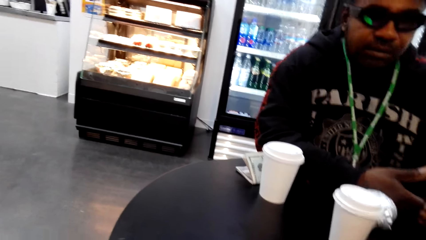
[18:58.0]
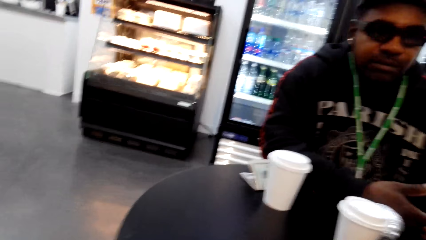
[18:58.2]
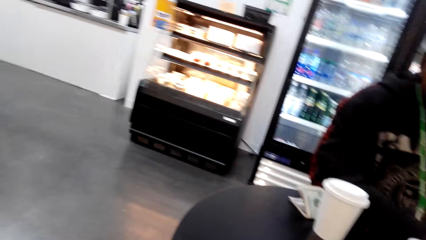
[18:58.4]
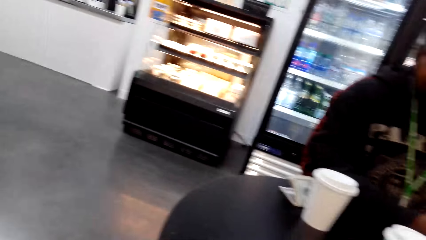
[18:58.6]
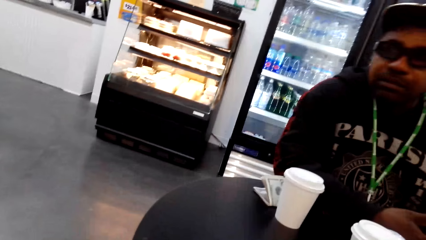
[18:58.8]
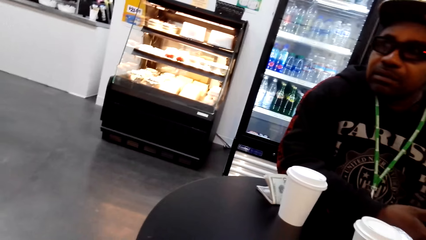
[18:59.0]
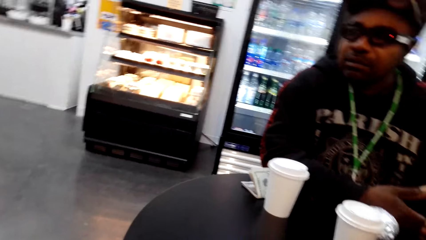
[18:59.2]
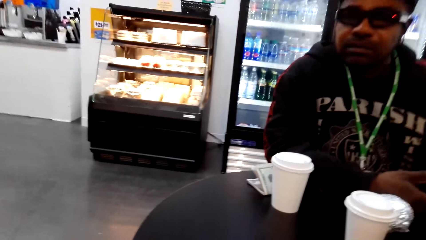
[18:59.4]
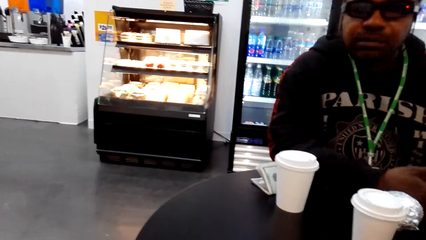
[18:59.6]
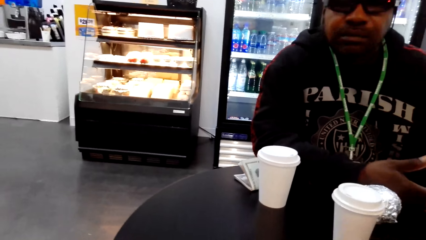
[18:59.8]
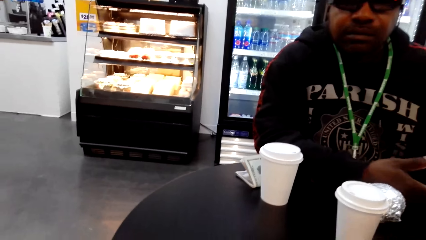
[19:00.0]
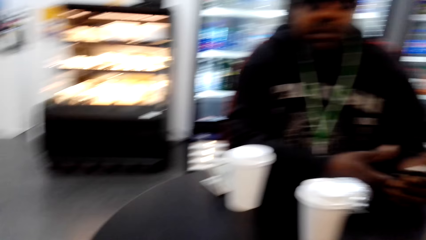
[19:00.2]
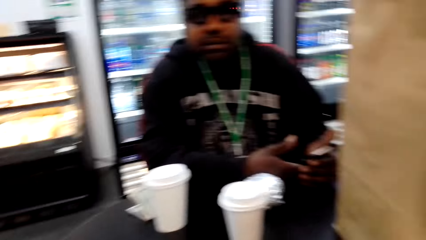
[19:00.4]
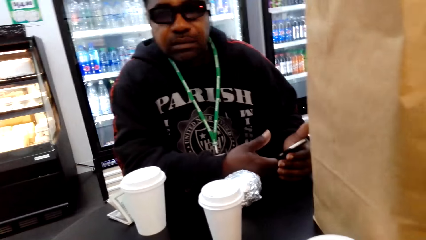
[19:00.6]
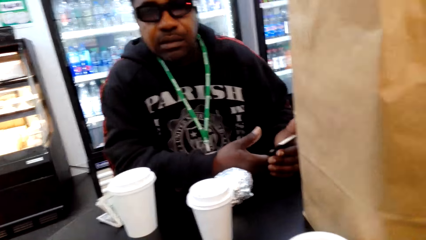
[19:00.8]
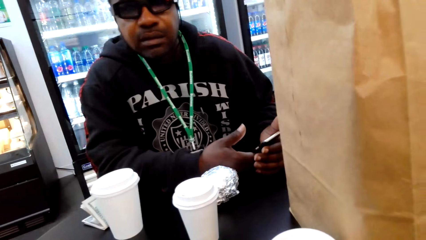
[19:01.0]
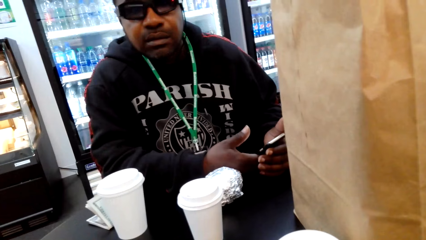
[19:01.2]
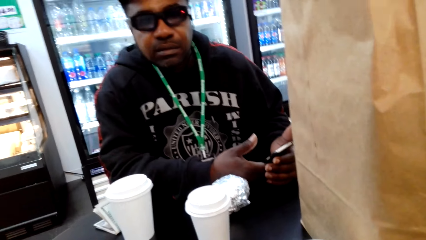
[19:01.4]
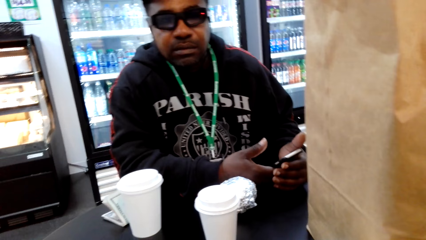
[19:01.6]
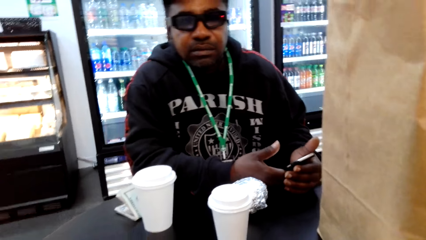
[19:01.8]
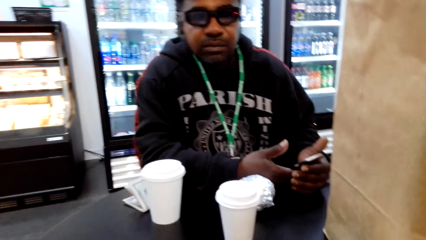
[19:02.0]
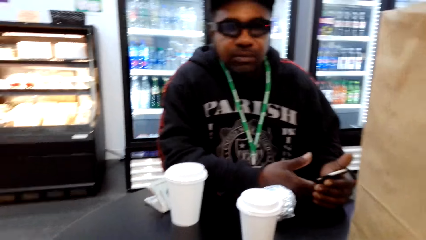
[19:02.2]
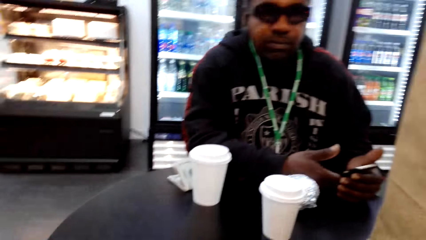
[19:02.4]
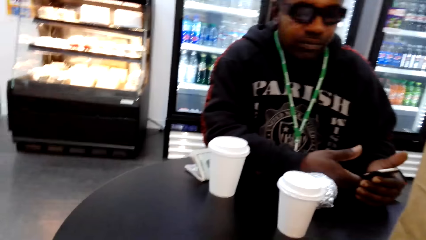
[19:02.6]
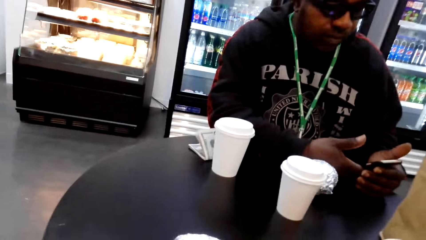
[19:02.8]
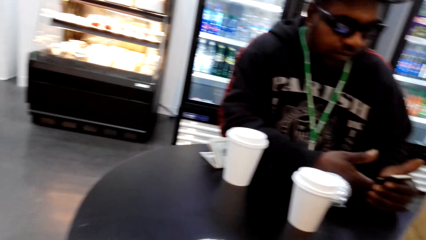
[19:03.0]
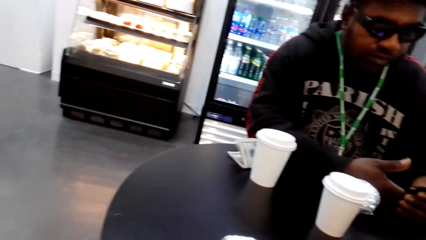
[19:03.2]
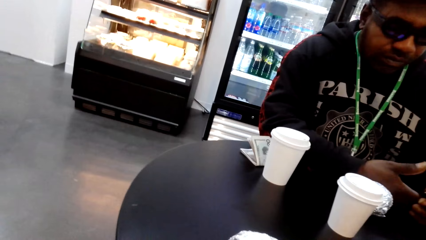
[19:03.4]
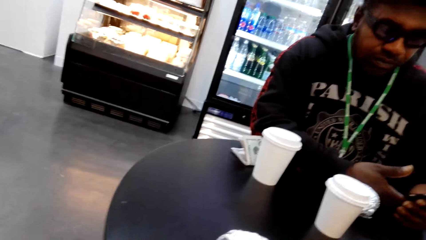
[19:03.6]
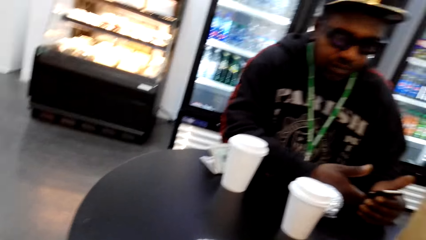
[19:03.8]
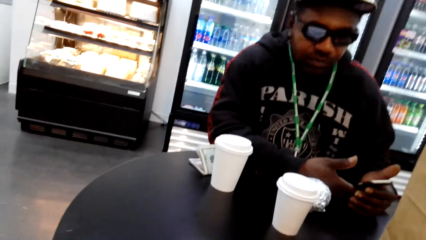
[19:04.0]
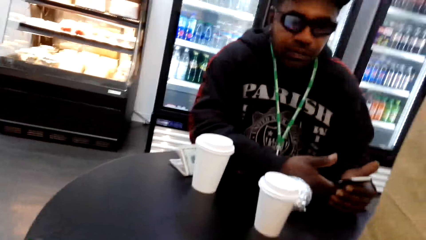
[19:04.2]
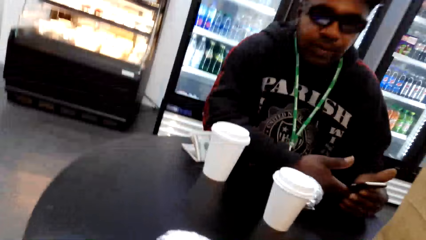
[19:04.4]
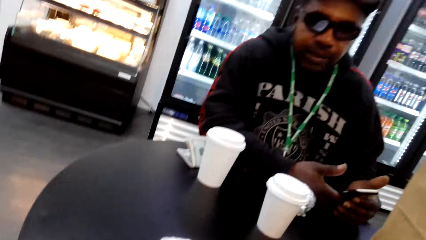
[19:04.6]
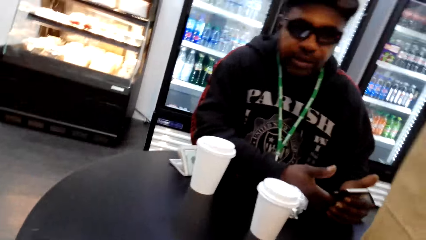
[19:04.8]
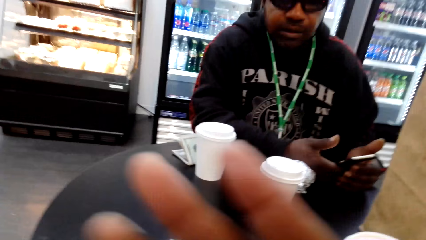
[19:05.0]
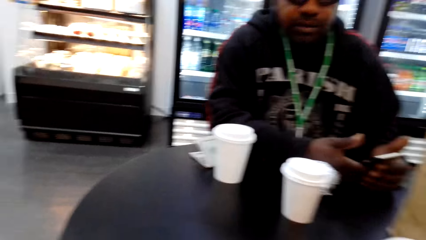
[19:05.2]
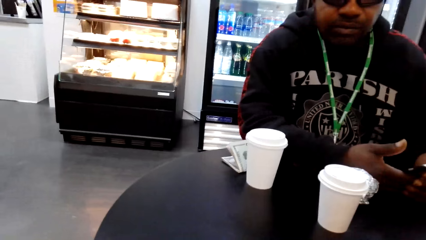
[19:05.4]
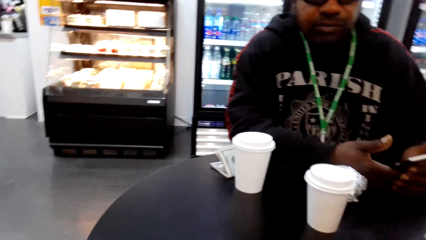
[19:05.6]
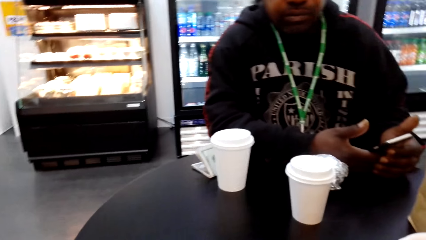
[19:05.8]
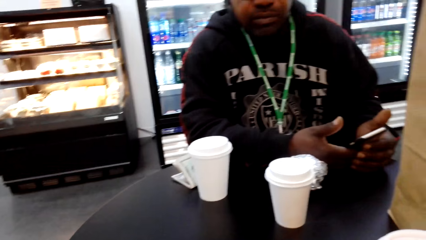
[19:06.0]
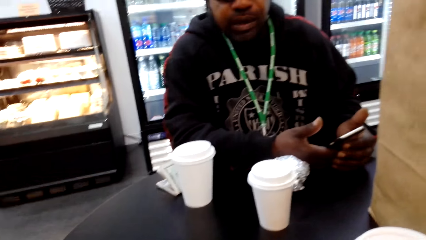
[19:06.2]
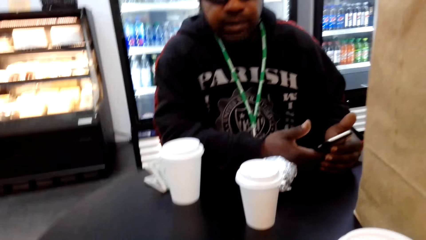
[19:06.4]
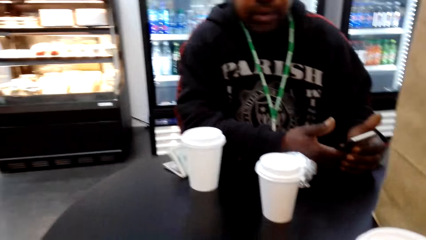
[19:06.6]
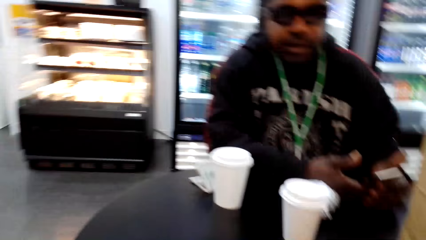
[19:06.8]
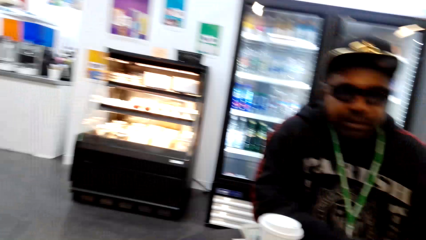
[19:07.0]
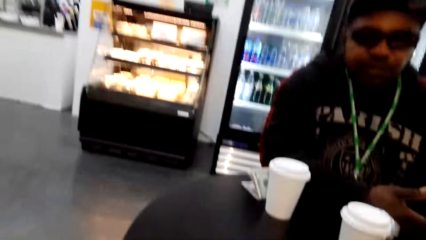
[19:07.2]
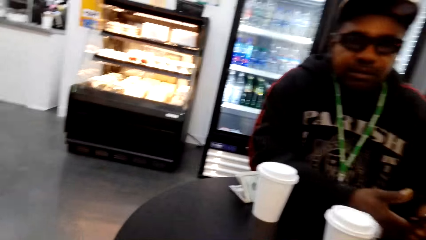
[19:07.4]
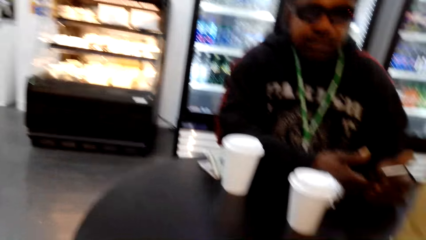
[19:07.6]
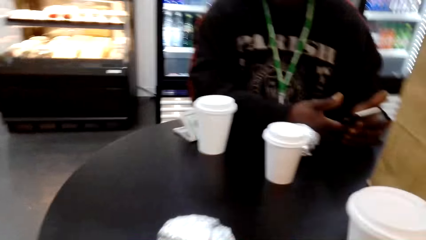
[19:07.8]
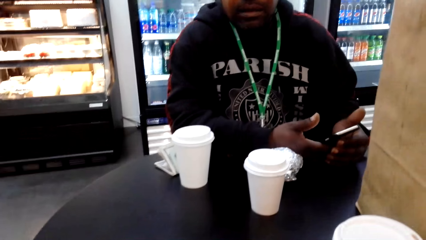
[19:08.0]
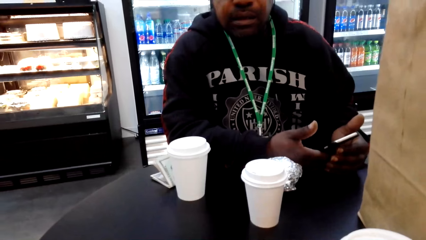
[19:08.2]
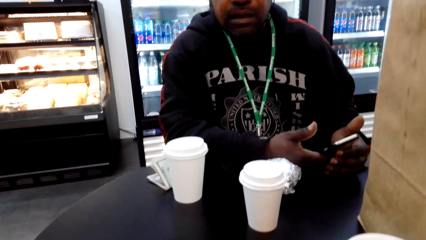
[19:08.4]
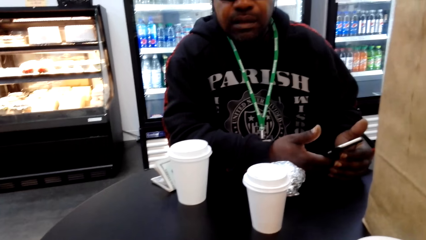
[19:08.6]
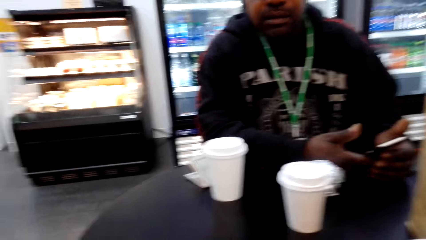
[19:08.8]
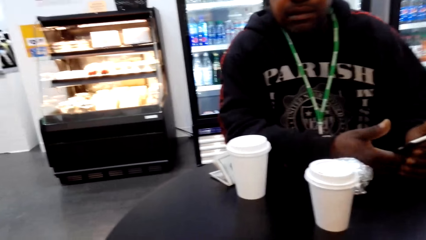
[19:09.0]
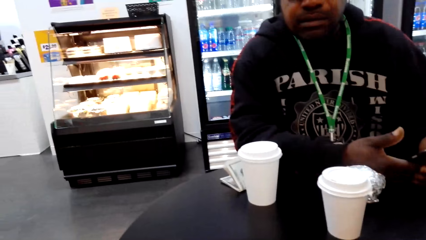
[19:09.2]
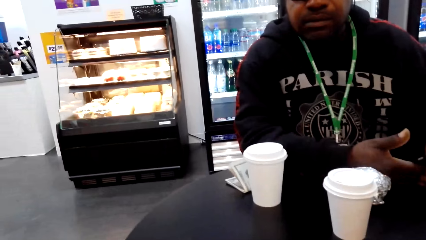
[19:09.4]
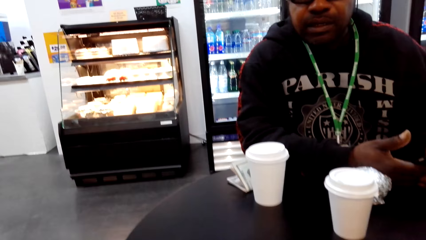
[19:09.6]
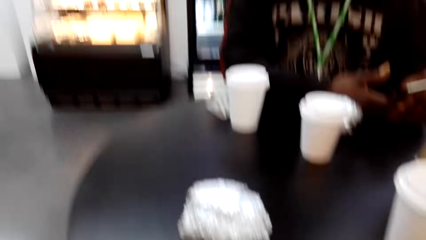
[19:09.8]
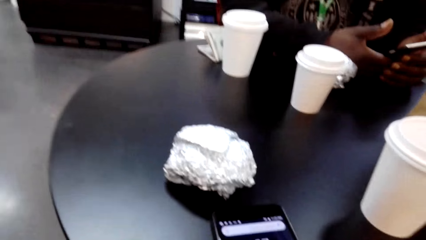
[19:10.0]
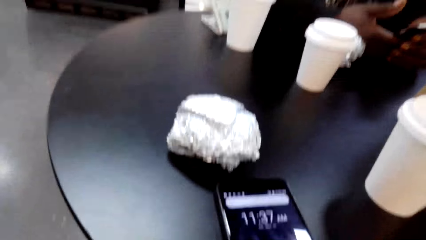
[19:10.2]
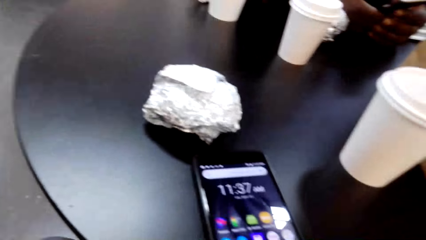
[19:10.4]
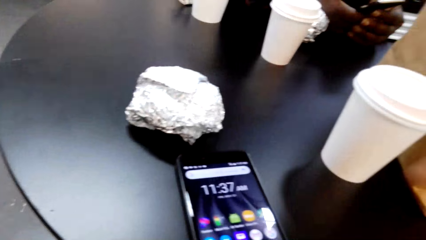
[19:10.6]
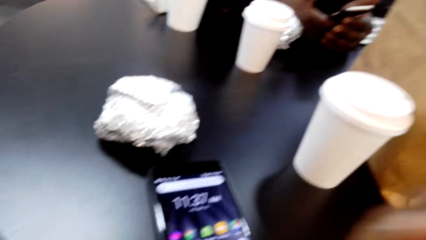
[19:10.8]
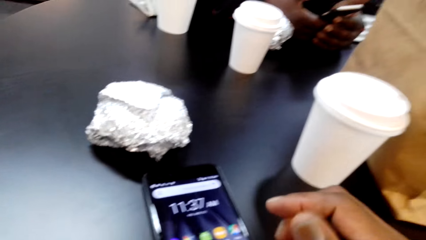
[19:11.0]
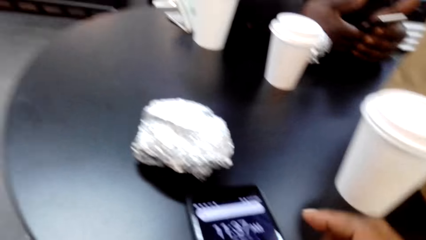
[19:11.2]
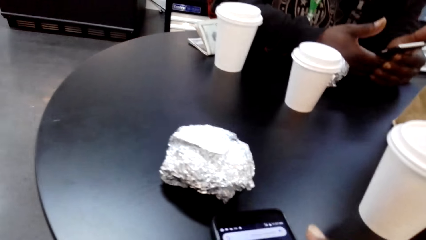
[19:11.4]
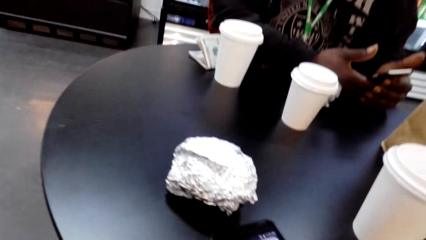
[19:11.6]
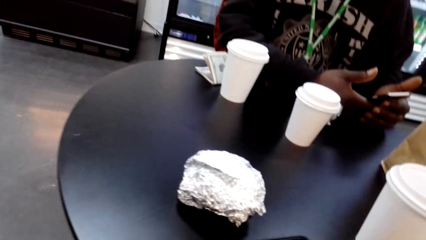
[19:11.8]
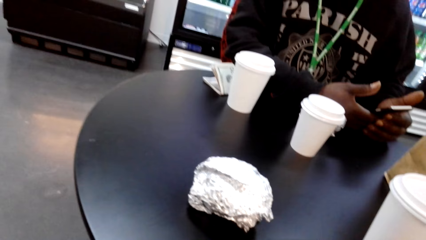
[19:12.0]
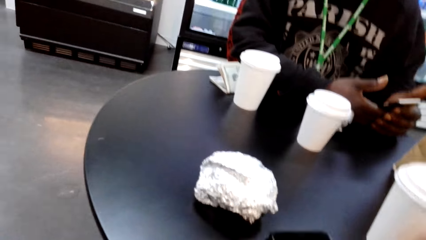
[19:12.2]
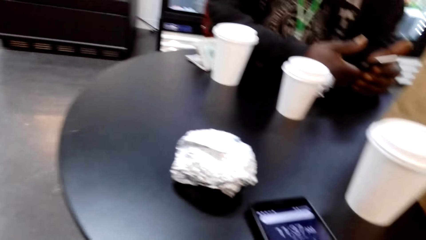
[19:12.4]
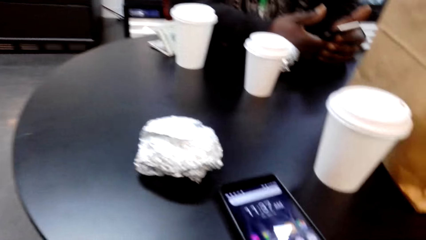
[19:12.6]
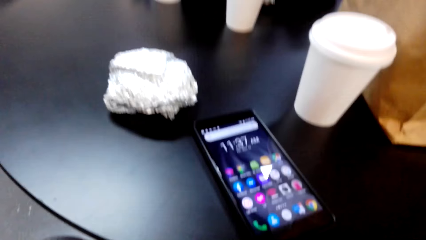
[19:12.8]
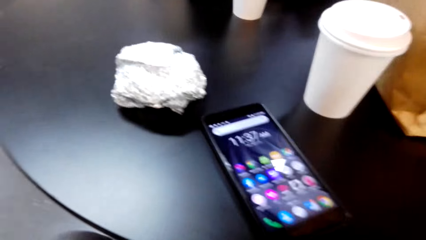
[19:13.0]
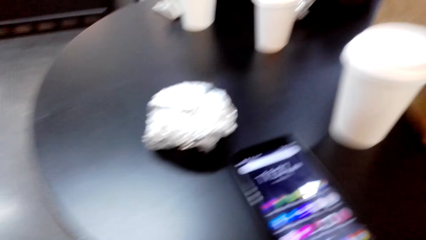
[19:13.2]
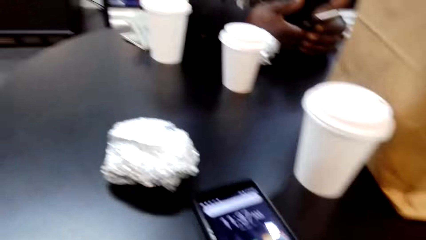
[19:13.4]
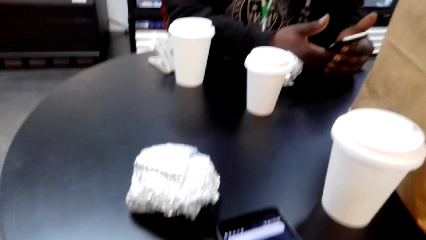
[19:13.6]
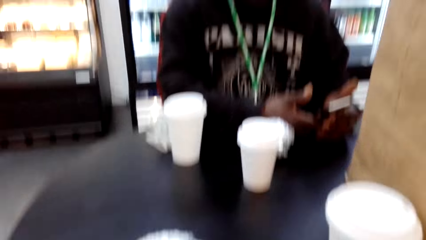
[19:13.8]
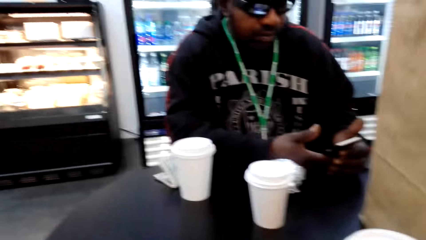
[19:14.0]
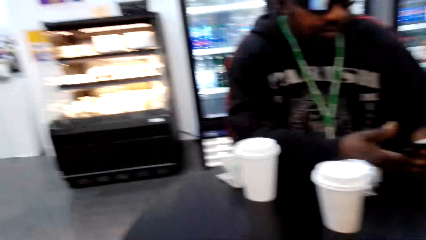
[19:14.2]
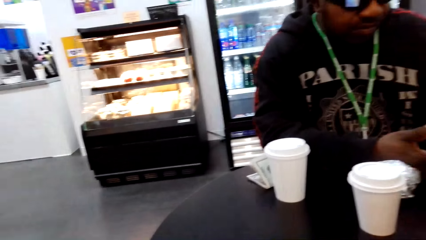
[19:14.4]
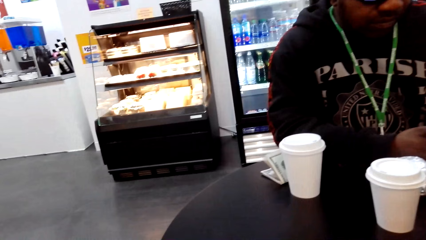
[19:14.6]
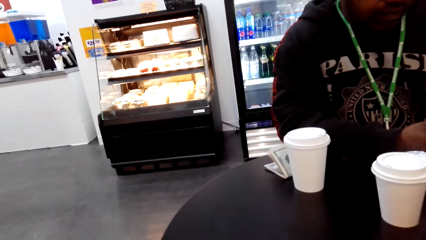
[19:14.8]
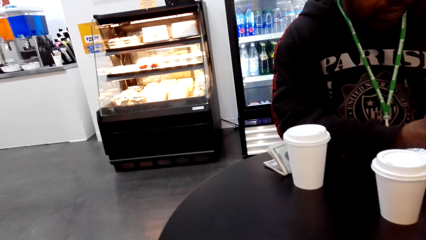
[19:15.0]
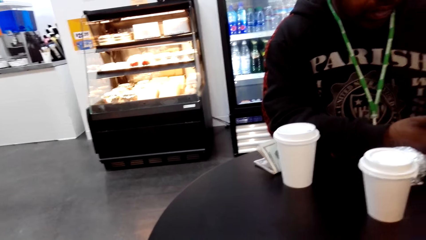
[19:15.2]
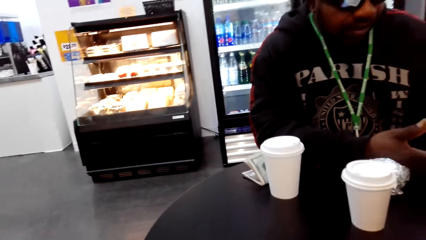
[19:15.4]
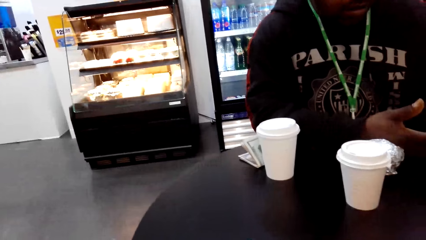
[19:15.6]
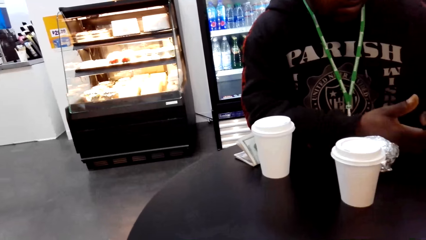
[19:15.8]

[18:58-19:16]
A man speaks to the camera wearer. The camera wearer stares at the phone.
